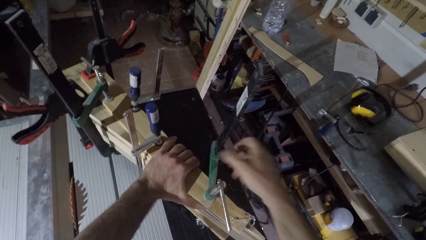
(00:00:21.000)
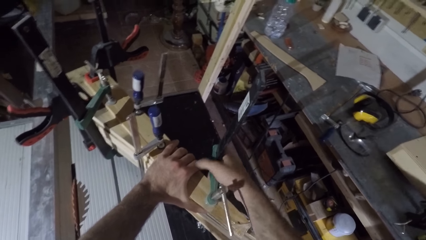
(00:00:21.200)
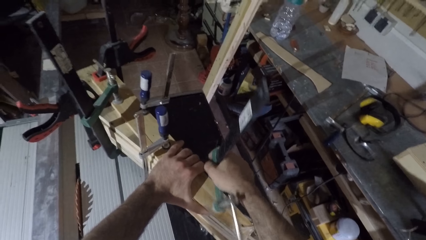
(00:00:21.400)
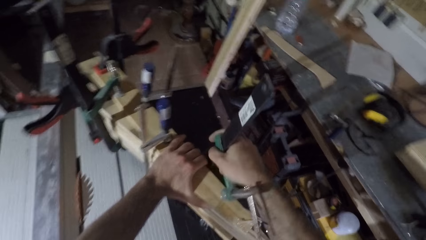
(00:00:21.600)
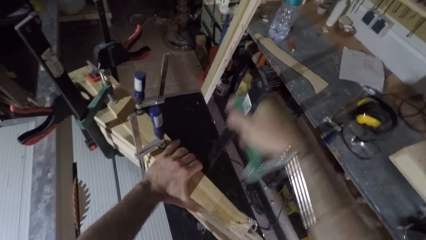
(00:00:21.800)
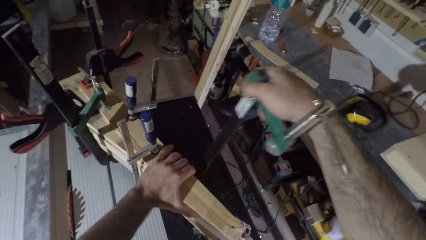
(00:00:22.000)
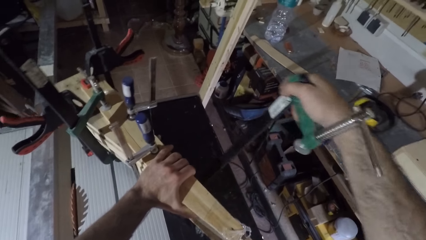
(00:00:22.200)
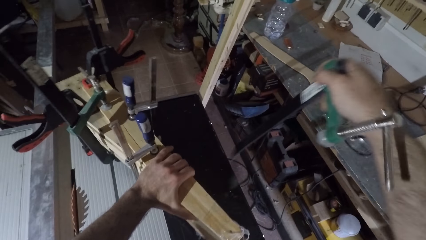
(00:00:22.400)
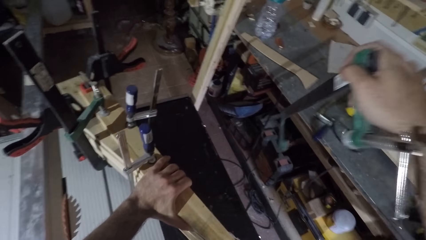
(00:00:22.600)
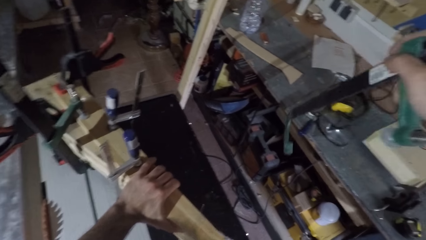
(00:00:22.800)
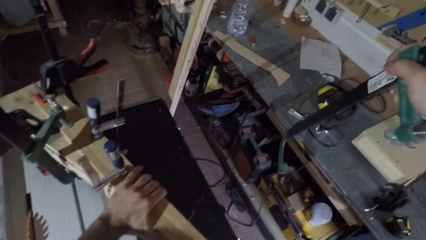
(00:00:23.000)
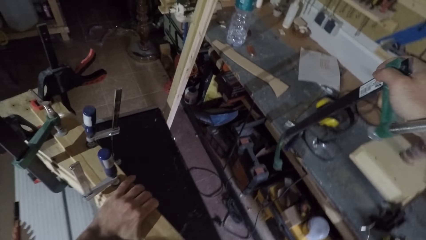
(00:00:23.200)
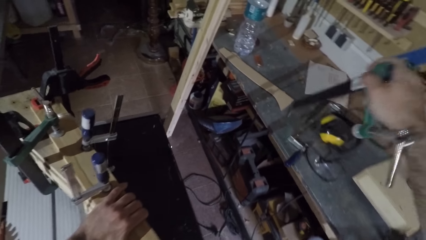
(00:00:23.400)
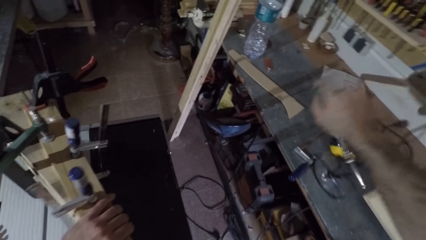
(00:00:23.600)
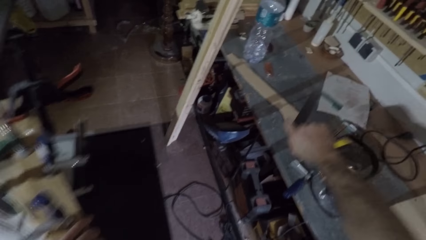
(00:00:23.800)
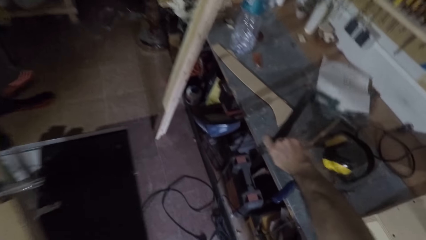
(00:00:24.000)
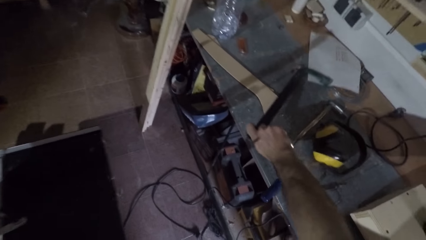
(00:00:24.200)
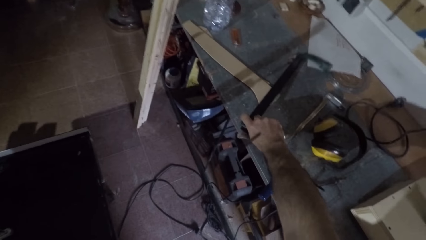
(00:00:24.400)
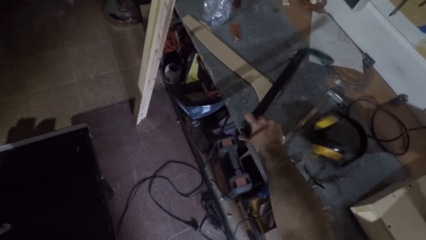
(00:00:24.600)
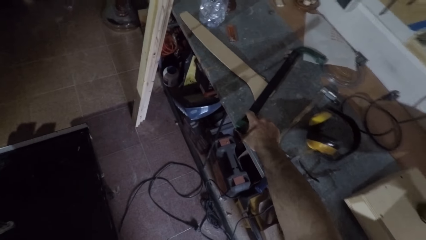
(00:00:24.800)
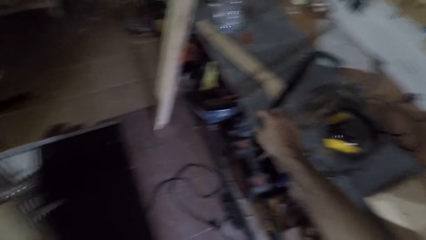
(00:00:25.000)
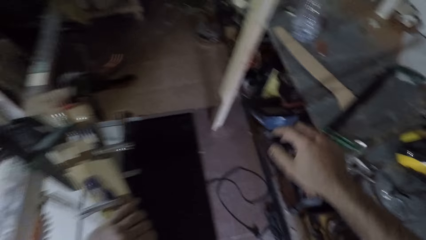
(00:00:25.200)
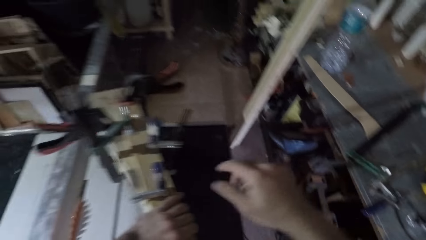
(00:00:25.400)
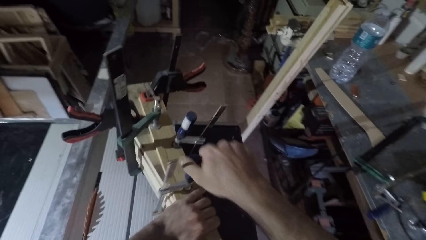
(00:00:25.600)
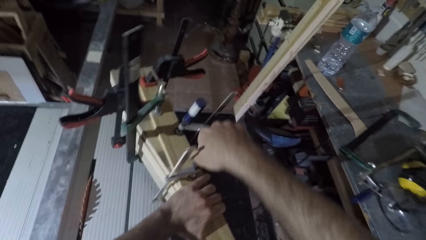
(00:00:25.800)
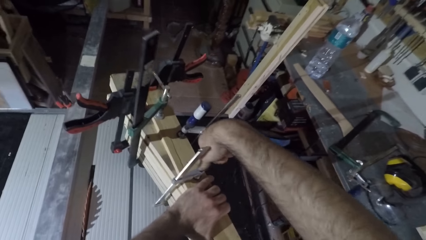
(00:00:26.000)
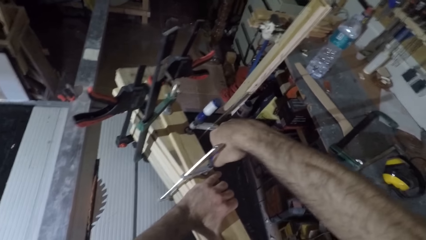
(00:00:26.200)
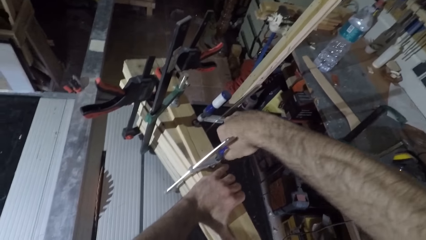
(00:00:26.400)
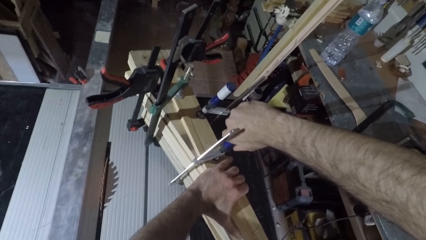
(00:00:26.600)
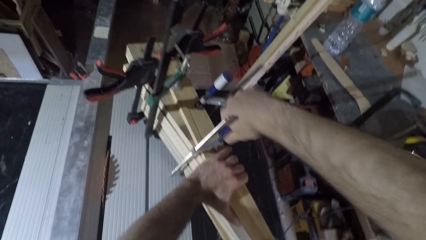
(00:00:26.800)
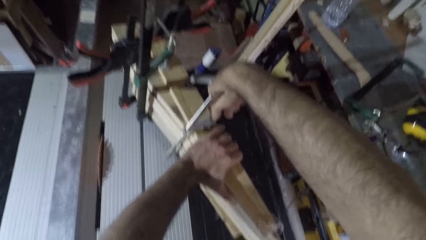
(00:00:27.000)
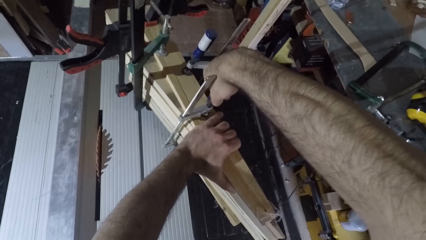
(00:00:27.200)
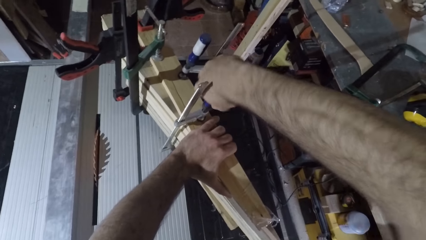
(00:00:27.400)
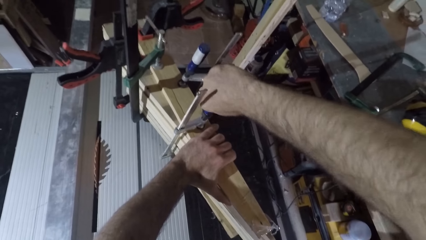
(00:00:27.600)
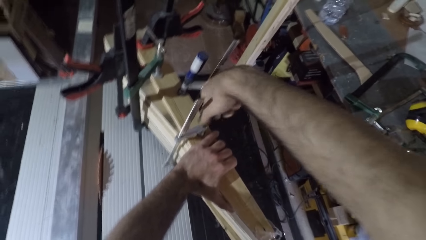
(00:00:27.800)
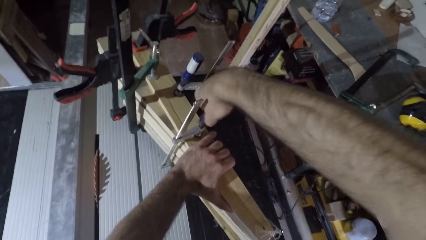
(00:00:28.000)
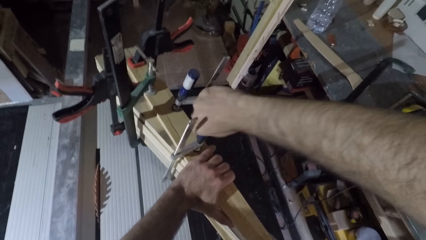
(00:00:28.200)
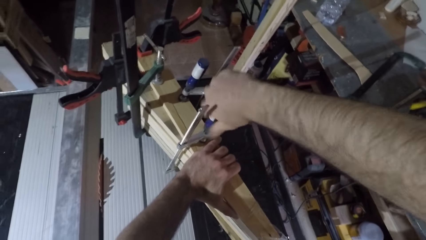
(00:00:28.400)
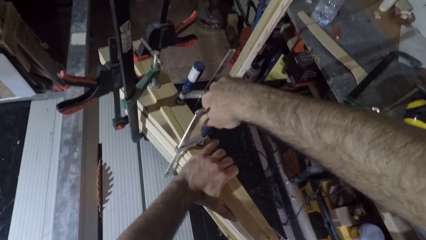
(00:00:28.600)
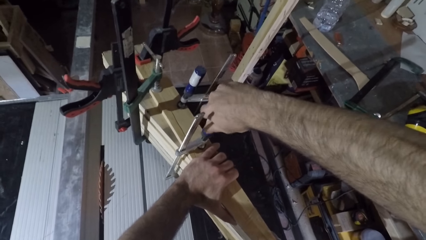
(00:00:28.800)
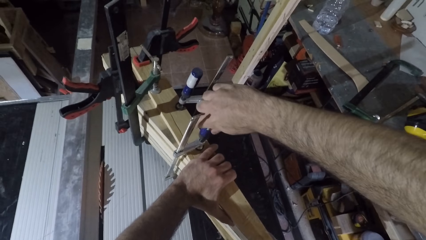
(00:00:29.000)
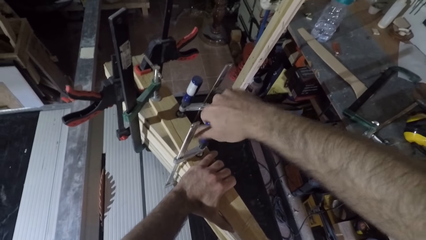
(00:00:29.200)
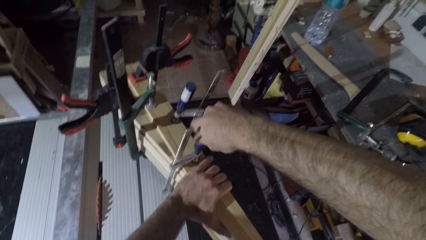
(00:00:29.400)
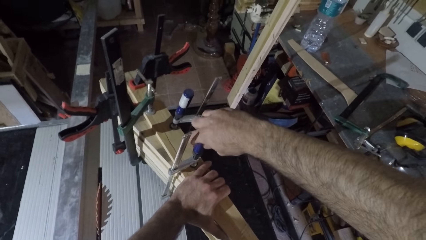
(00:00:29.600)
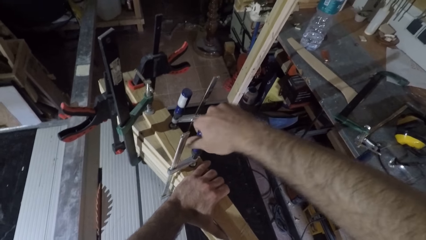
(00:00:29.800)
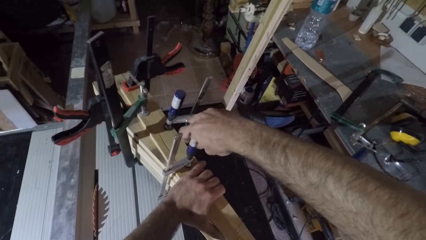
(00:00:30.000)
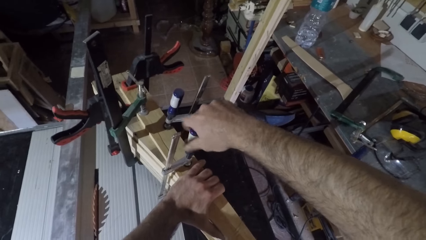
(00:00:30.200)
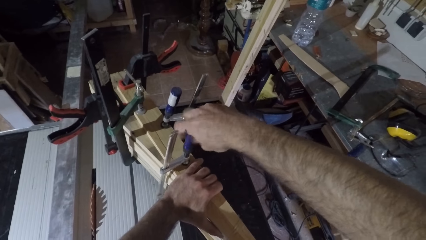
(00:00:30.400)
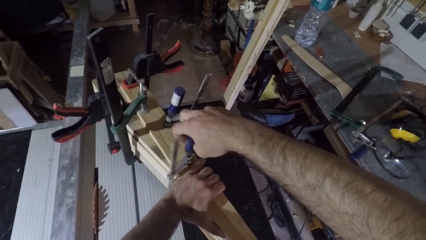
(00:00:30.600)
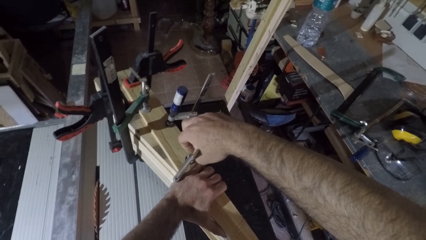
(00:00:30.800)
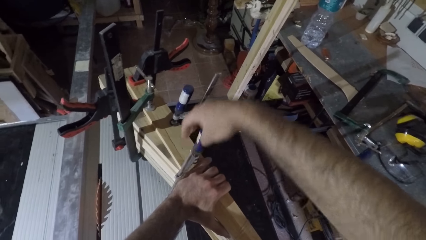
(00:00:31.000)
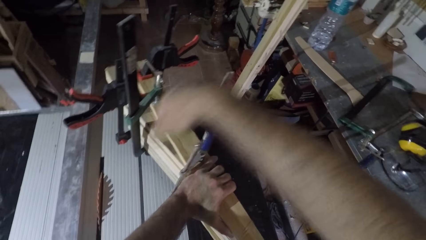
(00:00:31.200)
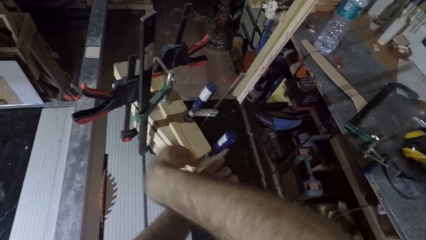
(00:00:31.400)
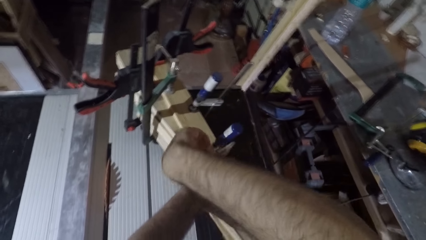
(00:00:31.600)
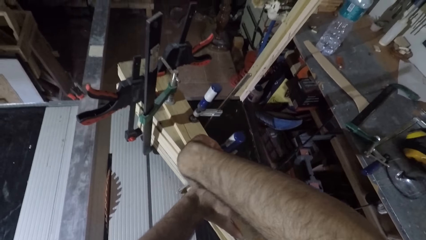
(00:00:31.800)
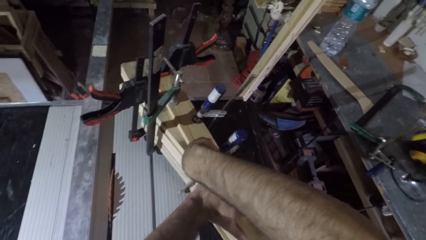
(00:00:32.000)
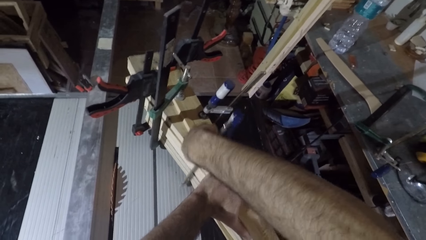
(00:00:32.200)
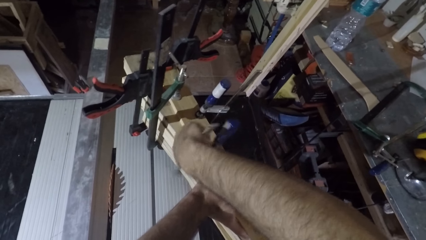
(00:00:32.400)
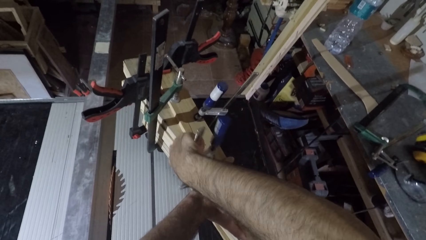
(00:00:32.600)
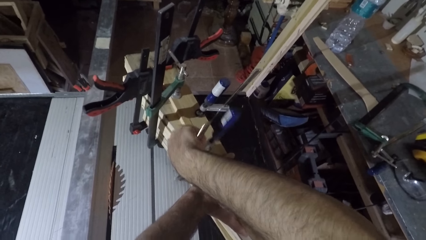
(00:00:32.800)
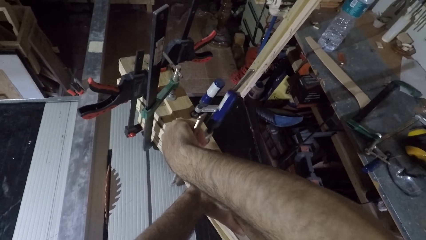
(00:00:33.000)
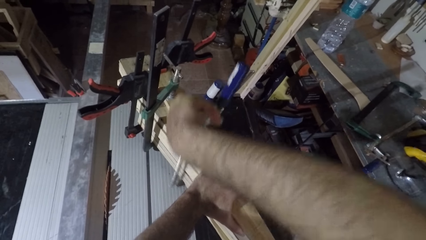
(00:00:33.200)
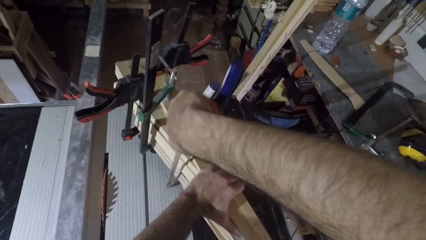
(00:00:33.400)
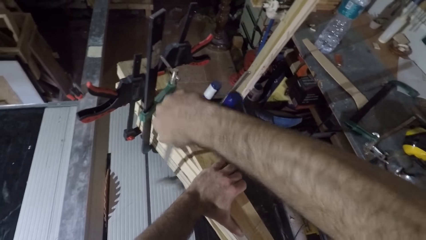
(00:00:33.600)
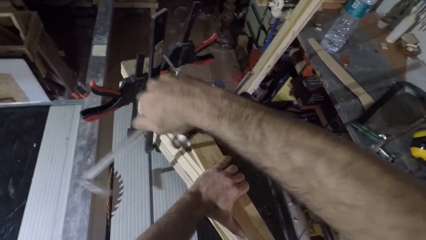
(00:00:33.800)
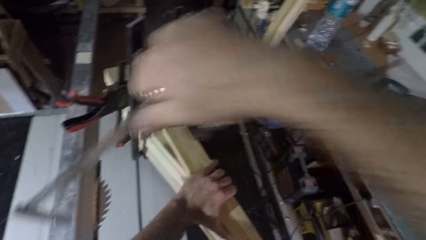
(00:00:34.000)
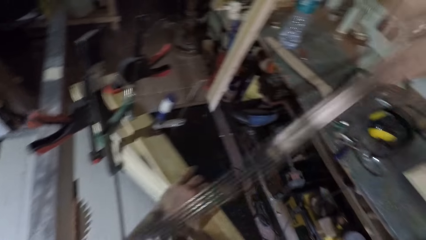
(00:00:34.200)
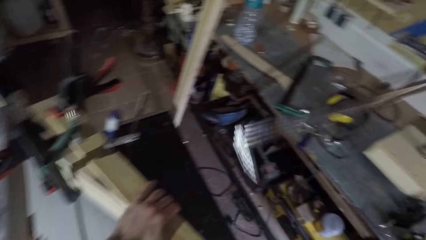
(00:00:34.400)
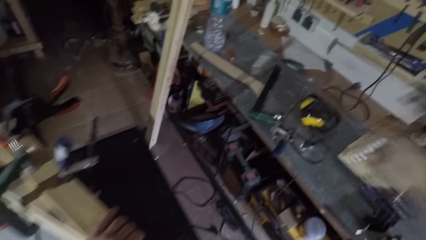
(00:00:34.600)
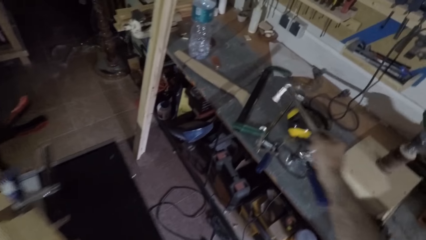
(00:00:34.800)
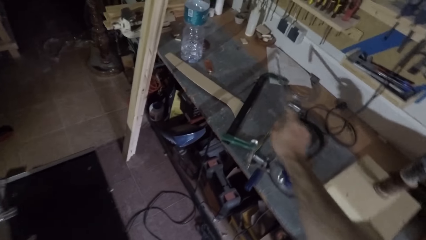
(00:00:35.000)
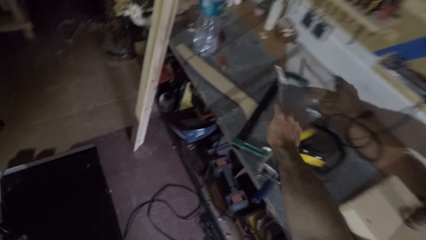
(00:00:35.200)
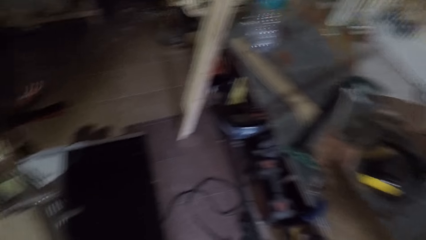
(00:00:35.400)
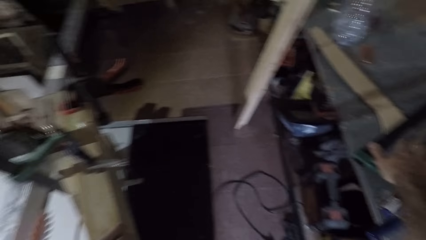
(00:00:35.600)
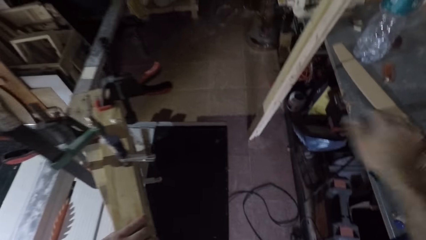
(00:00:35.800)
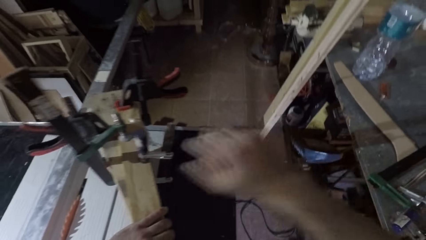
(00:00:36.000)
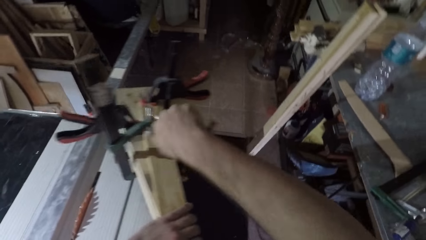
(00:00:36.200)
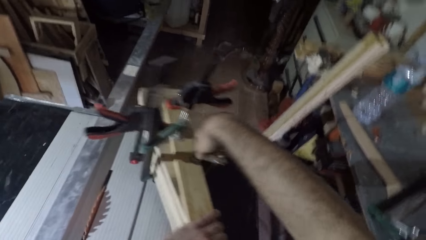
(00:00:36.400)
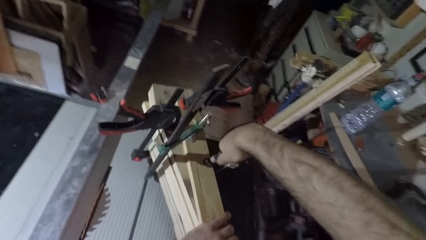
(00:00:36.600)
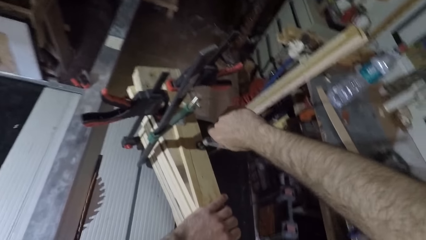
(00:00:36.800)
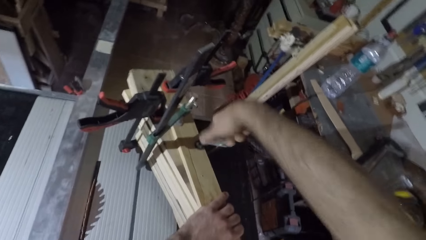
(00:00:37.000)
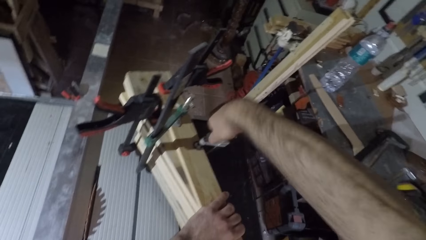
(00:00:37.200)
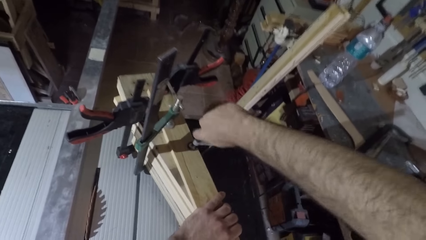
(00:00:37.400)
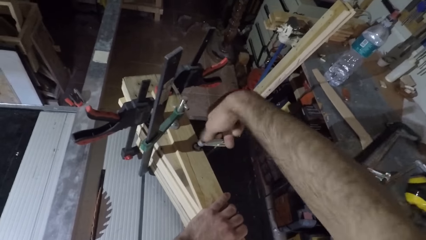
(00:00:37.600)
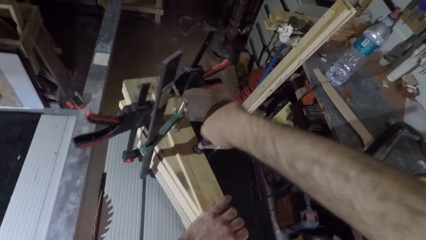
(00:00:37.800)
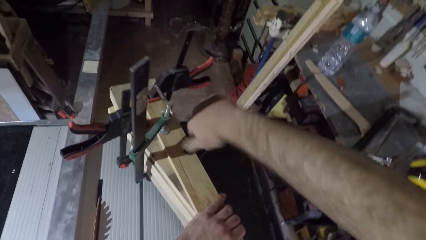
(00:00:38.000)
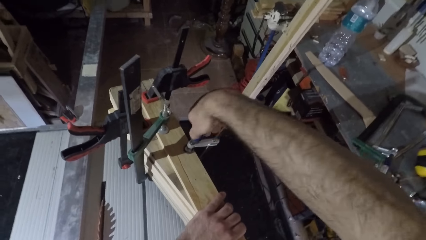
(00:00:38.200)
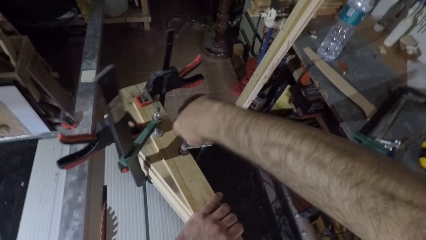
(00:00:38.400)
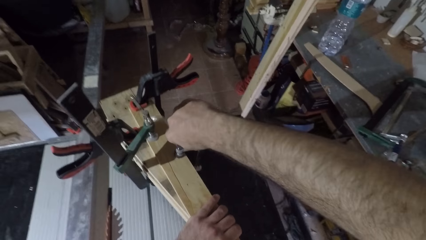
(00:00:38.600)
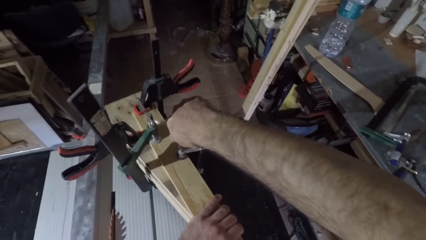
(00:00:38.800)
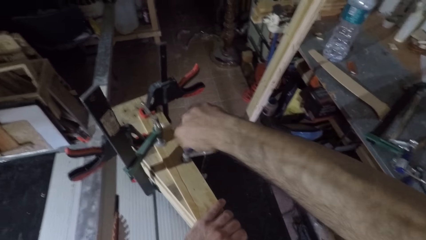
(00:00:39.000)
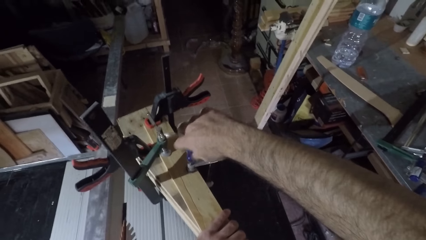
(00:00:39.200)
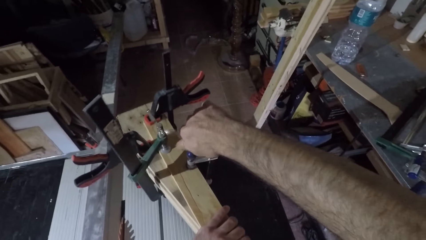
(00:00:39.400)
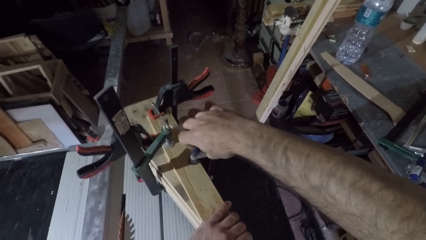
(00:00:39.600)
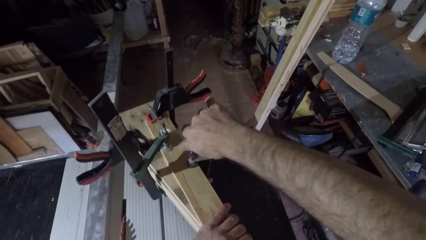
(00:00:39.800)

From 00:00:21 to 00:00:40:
The camera wearer drops the adjustable bar clamp on a work table. He unscrews the adjustable bar clamp from a stack of wood with his right hand. He drops the adjustable bar clamp on the work table. He unscrews the adjustable bar clamp from the stack of wood with his right hand.
